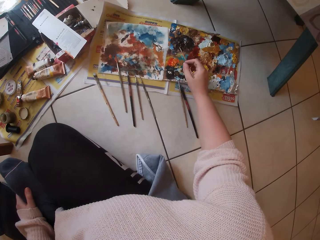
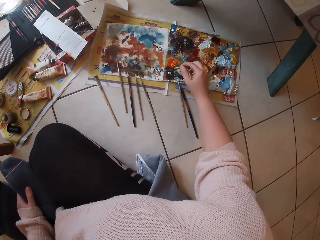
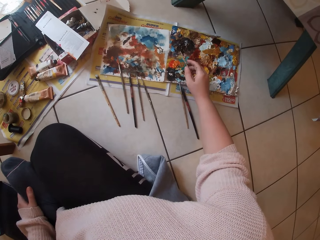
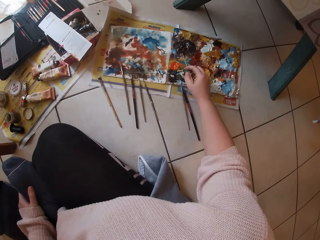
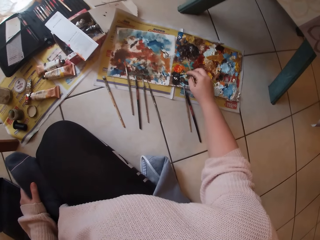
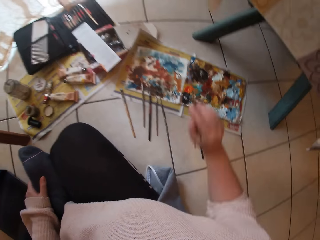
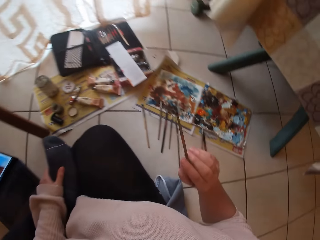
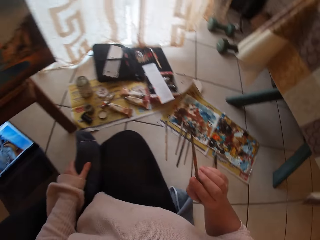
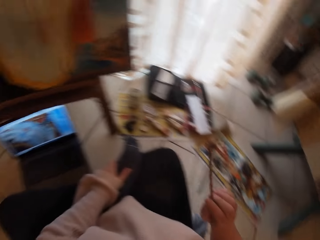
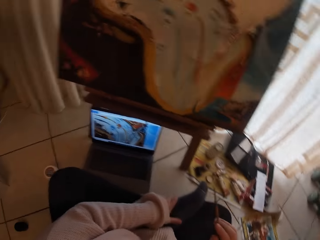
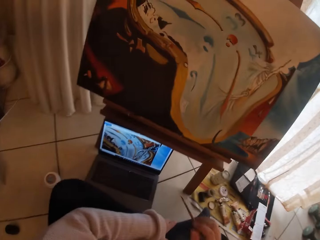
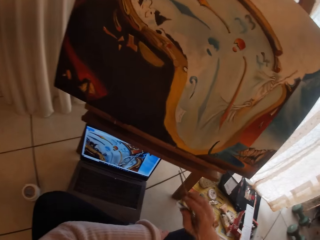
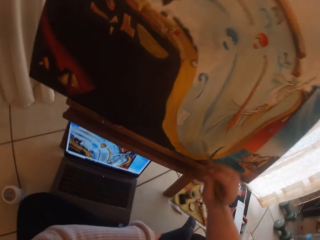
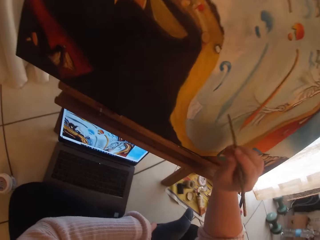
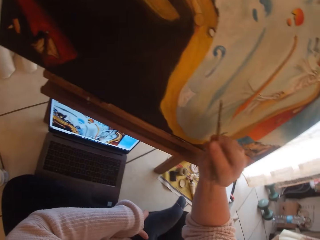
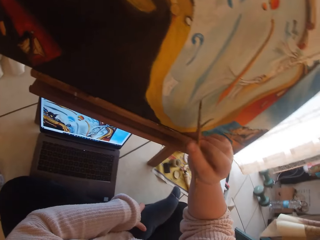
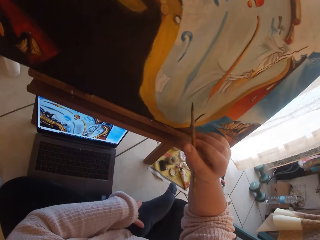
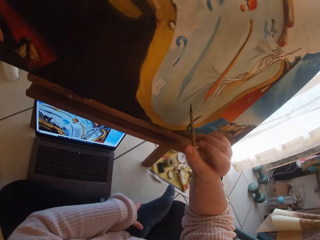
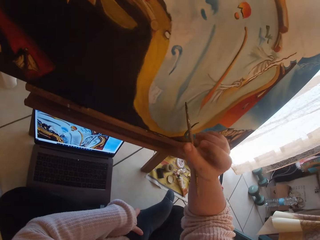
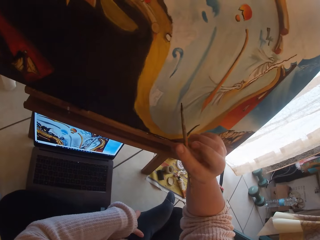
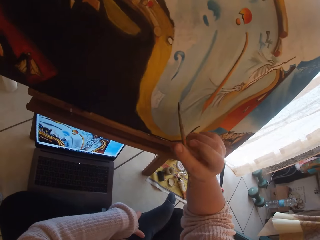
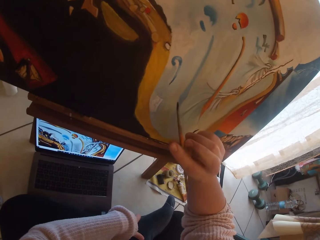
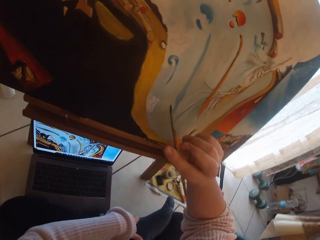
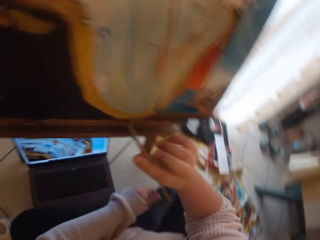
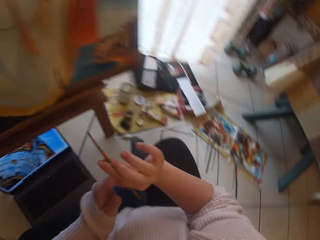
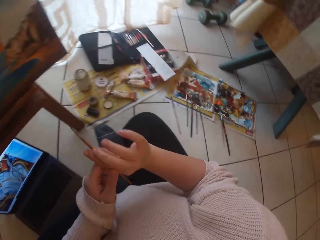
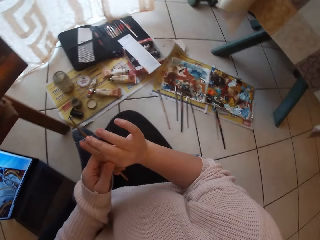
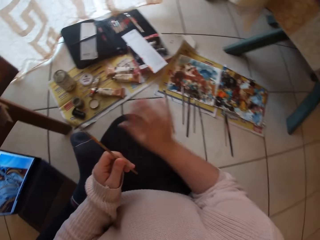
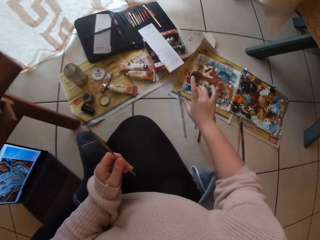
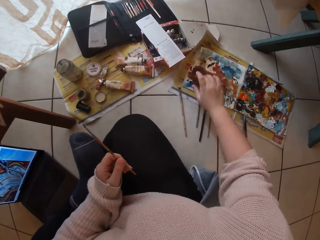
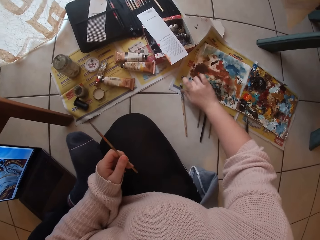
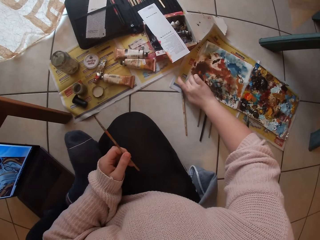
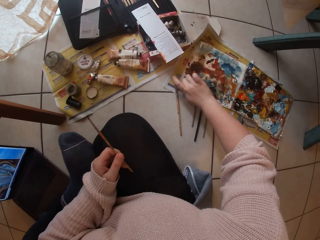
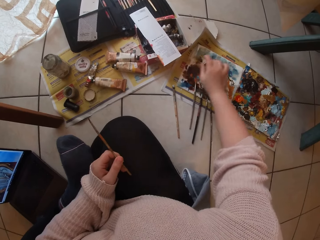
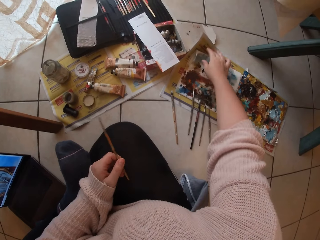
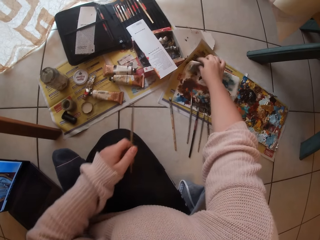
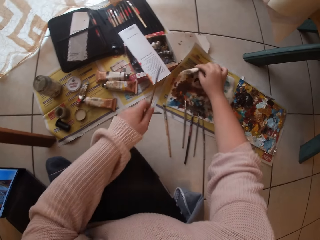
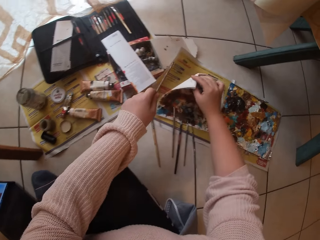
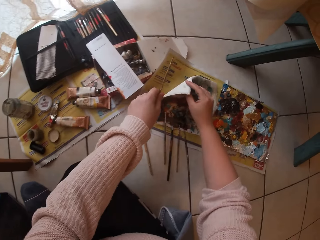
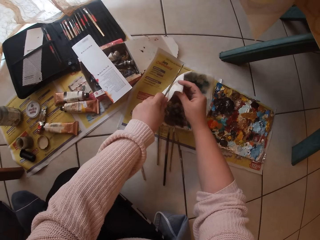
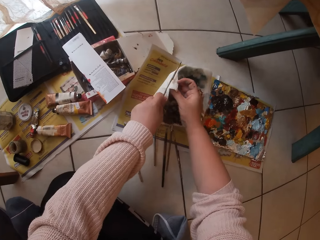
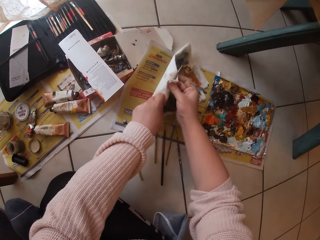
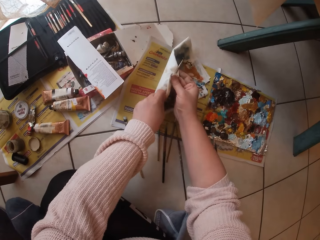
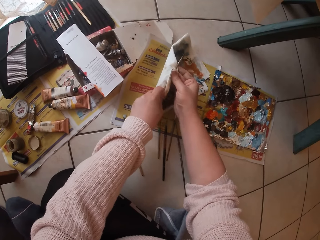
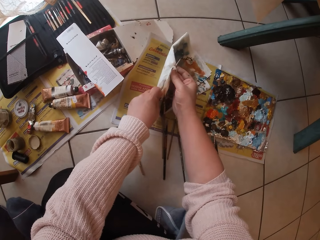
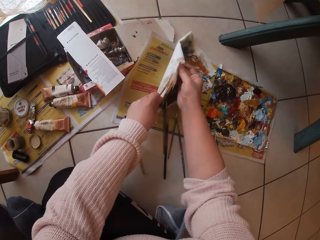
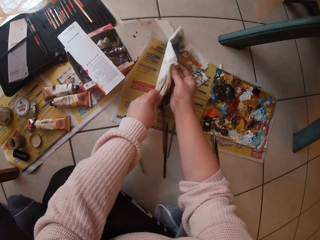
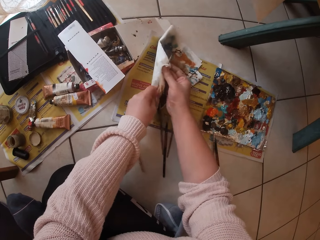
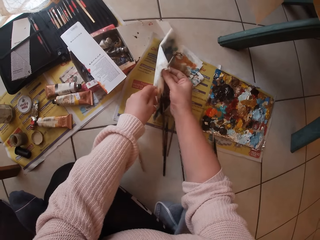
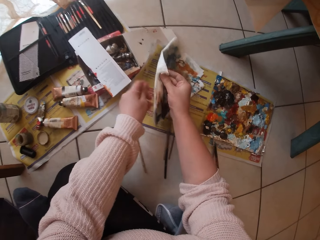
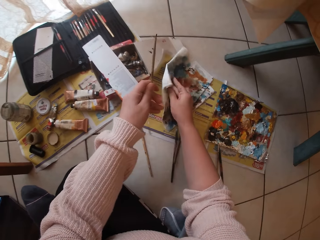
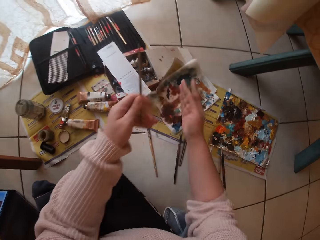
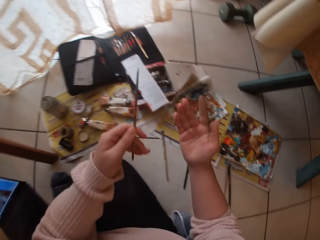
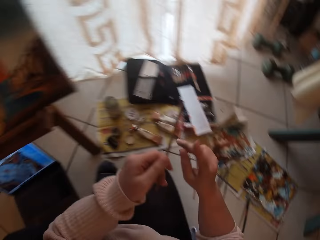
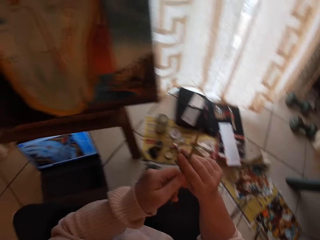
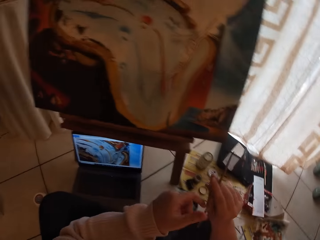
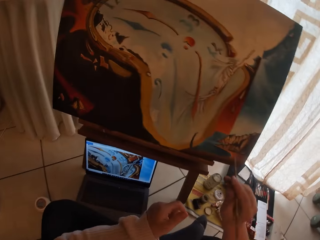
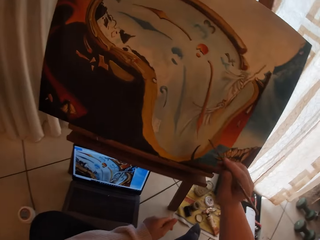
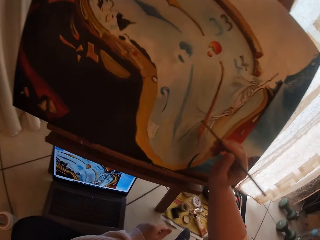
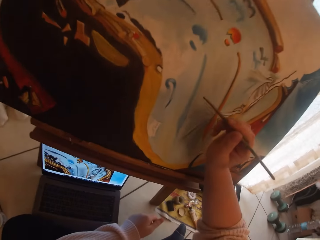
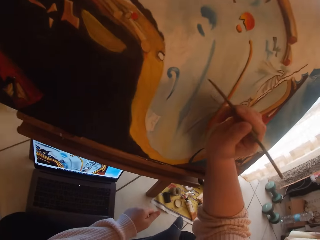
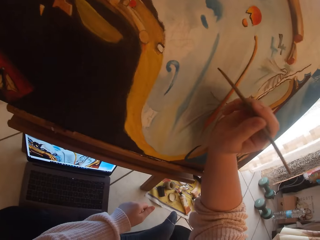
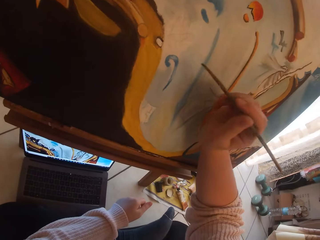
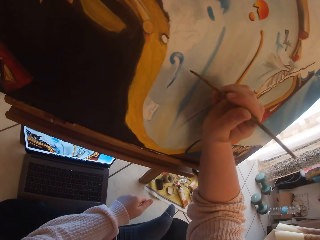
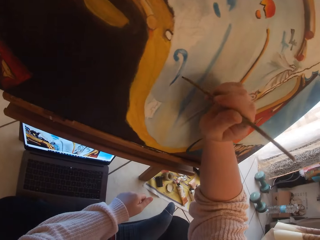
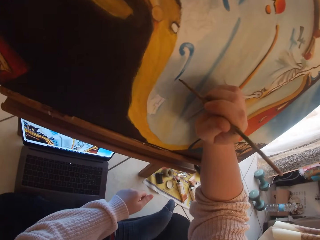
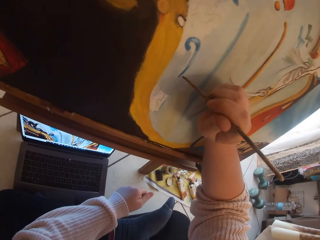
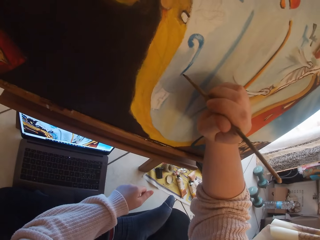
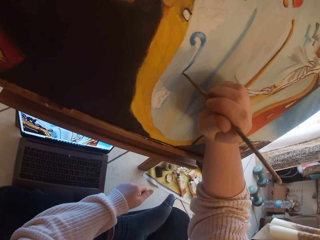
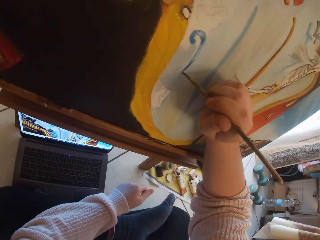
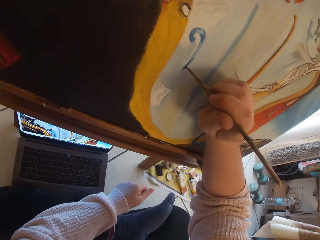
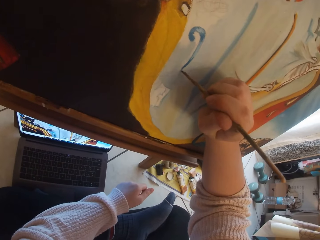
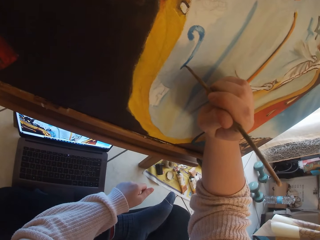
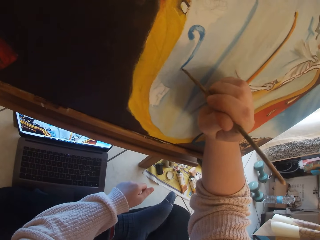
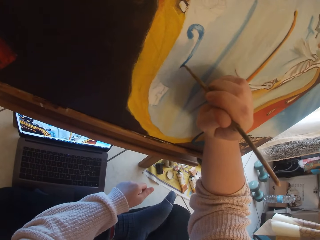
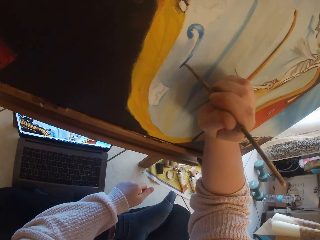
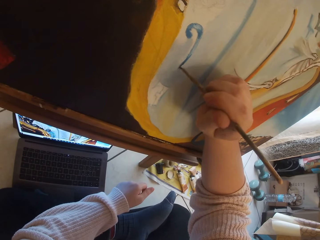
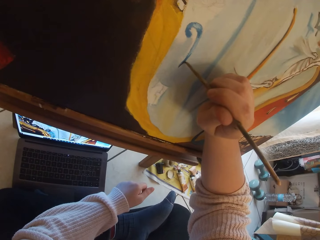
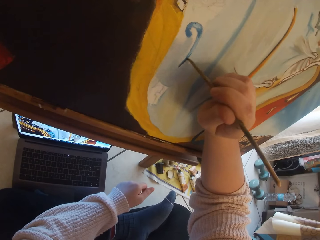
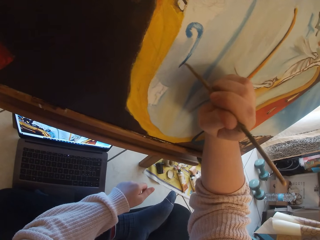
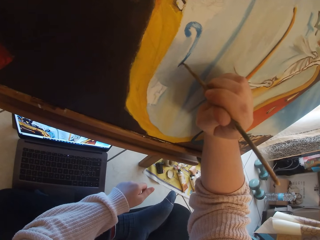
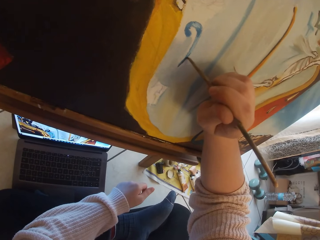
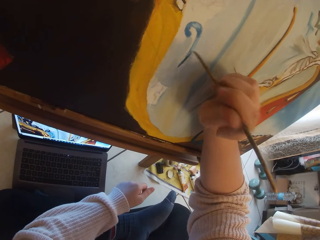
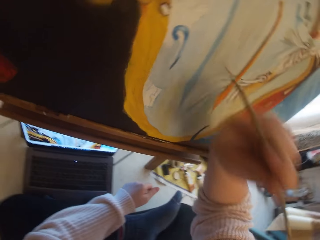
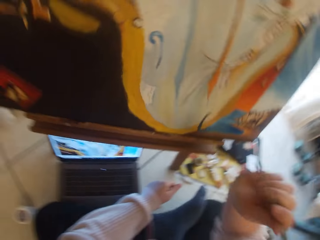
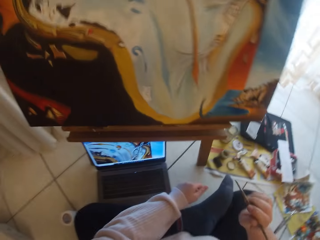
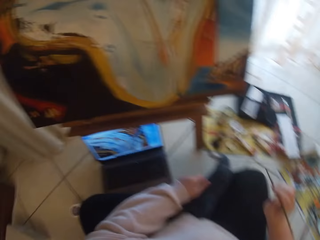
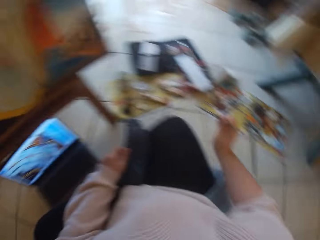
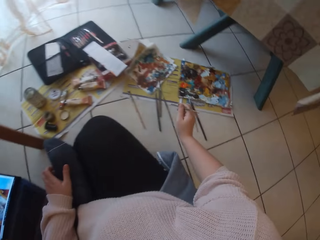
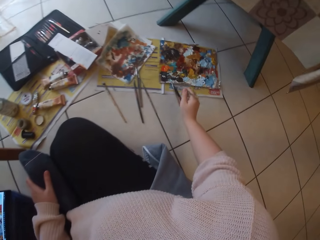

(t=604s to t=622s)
The camera wearer raises the paintbrush in her right hand close to the canvas. She passes the paintbrush from her right hand to her left hand. She picks up the cloth on the ground with her right hand. She cleans the paintbrush in her left hand with the cloth in her right hand. She drops the cloth in her right hand on the ground. She passes the paintbrush from her left hand to her right hand. She paints the image from the laptop on the ground on the canvas with the paintbrush in her right hand. She removes the brush from the painting.

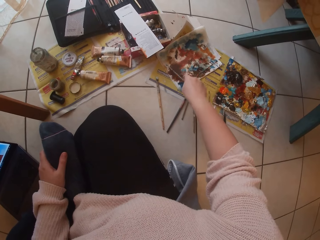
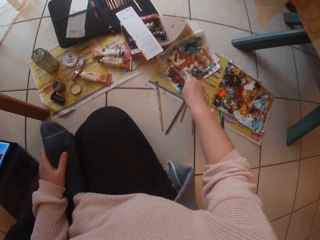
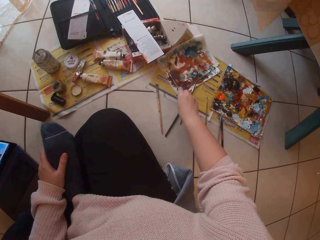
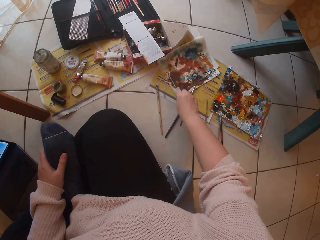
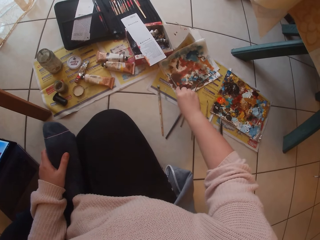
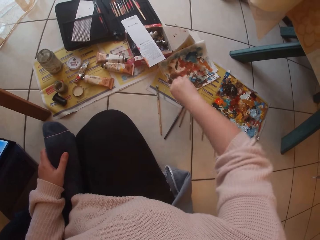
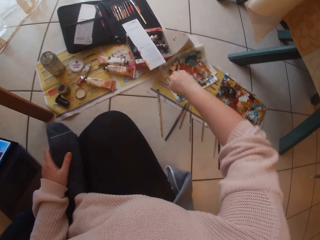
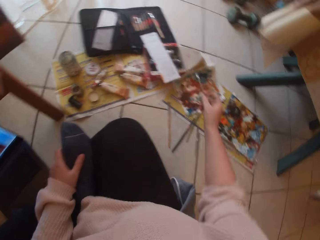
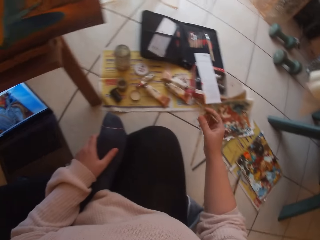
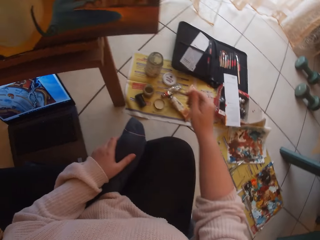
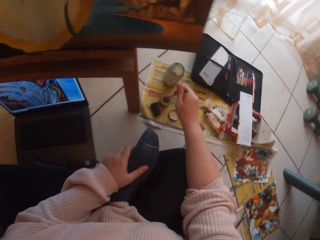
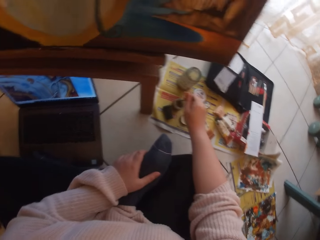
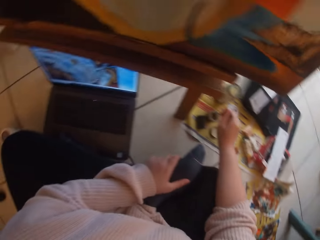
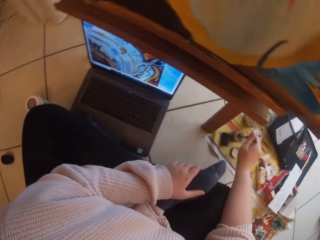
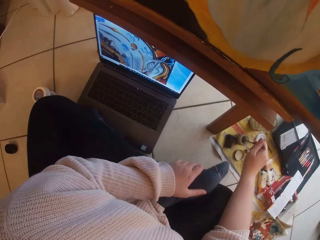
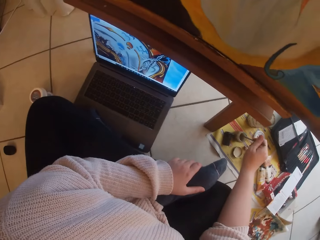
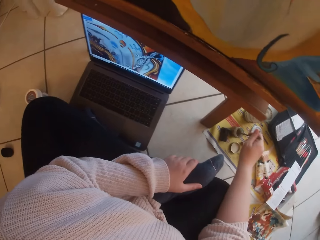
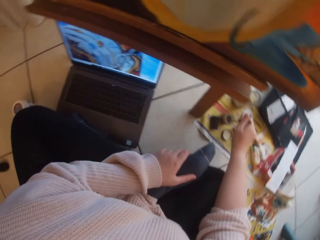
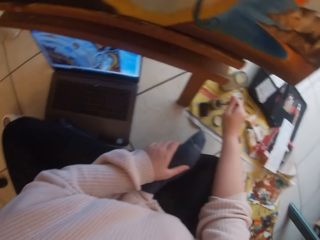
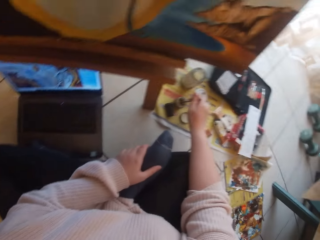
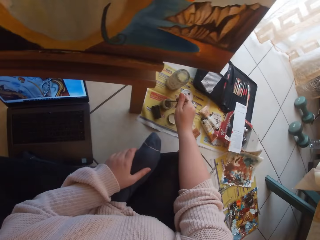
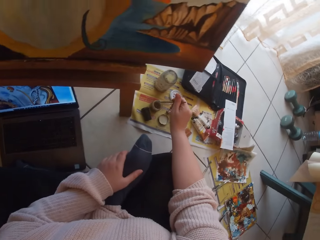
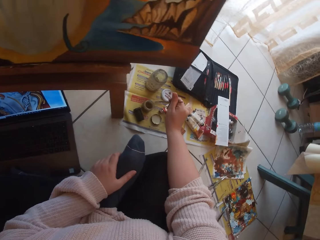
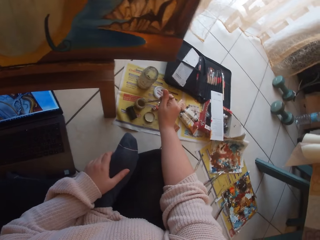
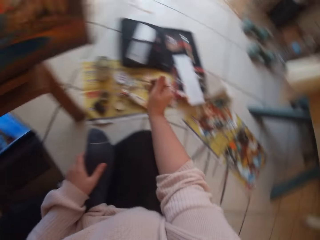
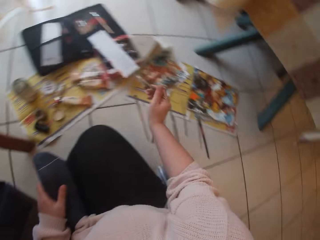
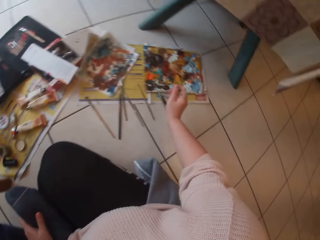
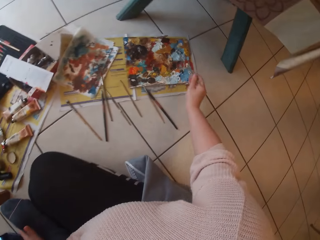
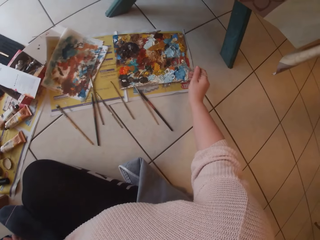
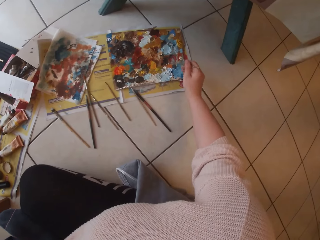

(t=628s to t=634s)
The camera wearer presses the tip of the paintbrush on the cloth on the ground with her right hand. She dips the paintbrush into a container of water with her right hand.
